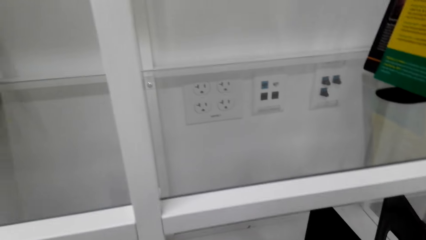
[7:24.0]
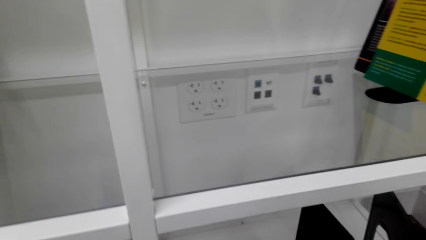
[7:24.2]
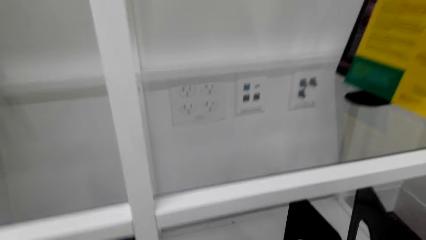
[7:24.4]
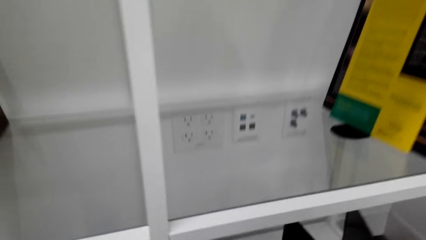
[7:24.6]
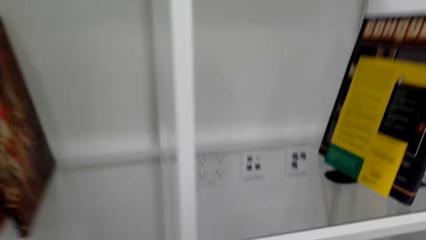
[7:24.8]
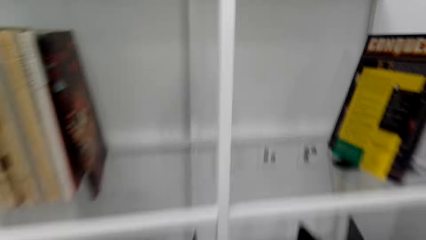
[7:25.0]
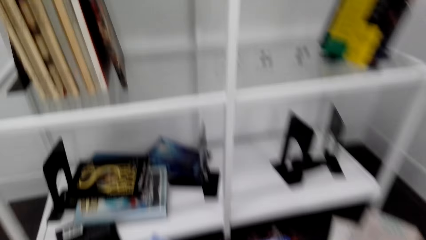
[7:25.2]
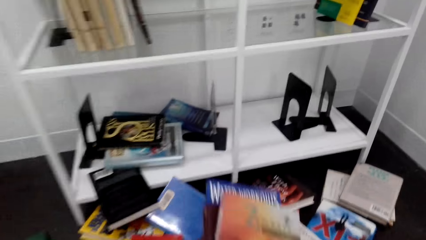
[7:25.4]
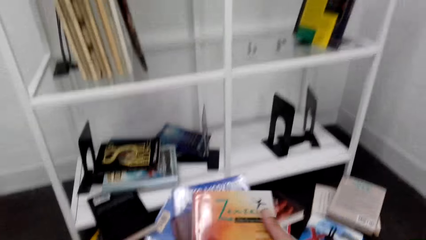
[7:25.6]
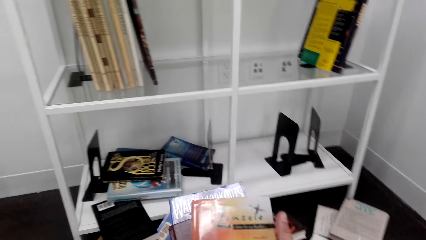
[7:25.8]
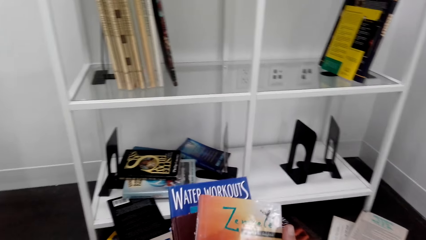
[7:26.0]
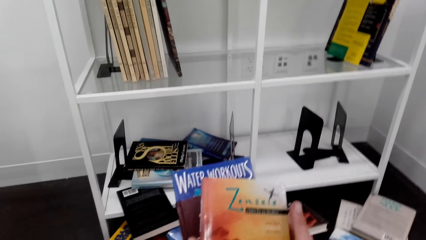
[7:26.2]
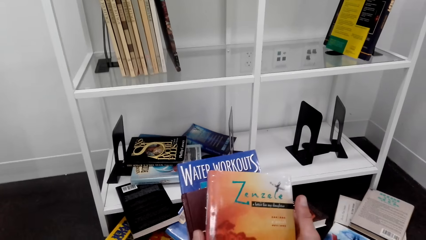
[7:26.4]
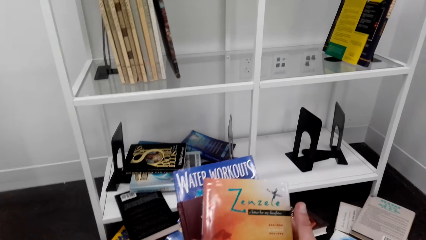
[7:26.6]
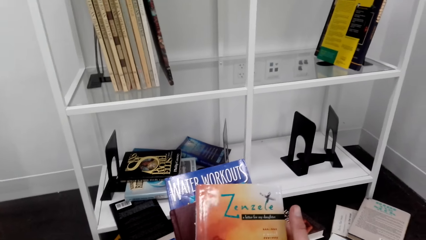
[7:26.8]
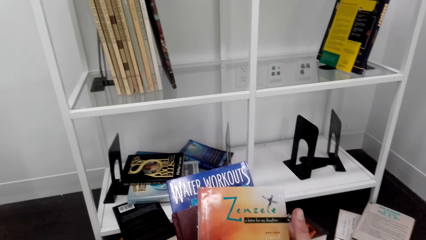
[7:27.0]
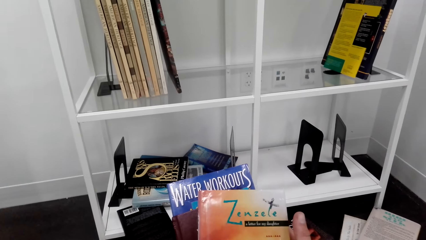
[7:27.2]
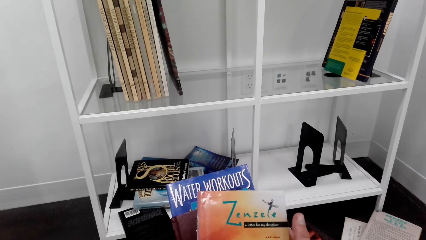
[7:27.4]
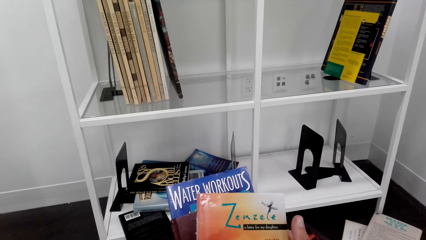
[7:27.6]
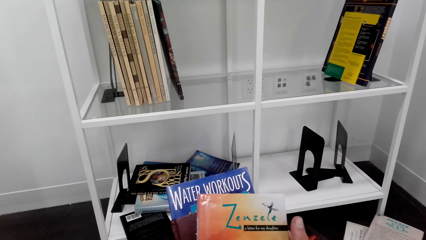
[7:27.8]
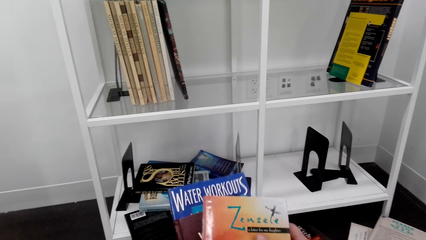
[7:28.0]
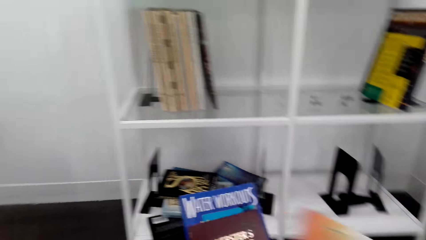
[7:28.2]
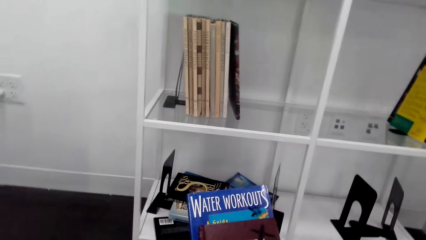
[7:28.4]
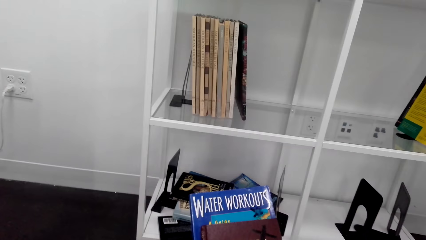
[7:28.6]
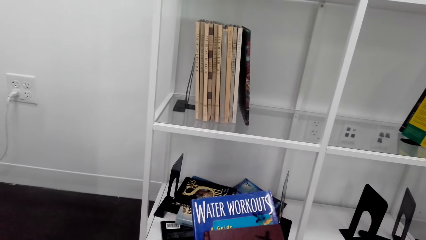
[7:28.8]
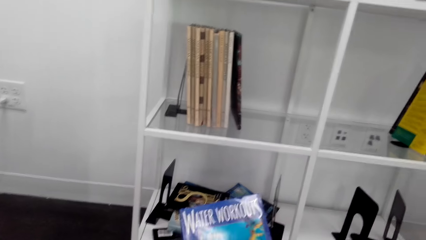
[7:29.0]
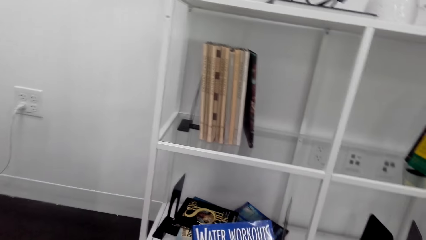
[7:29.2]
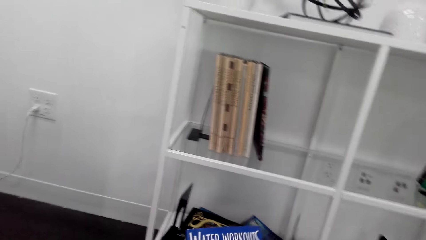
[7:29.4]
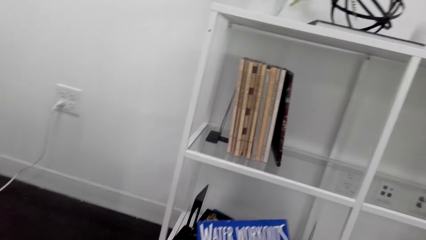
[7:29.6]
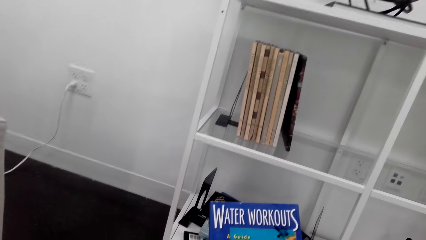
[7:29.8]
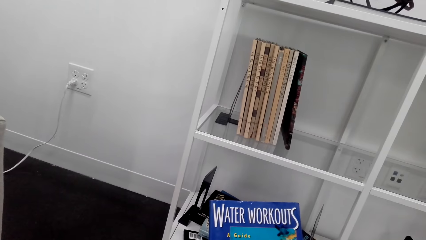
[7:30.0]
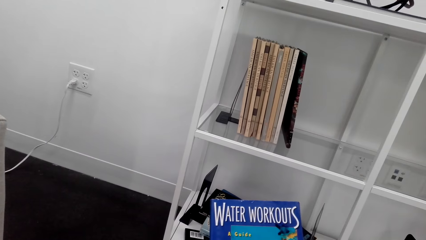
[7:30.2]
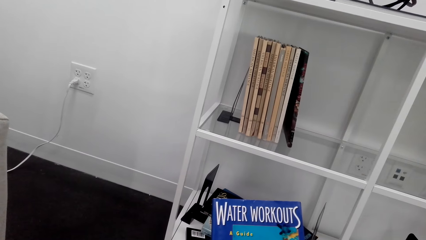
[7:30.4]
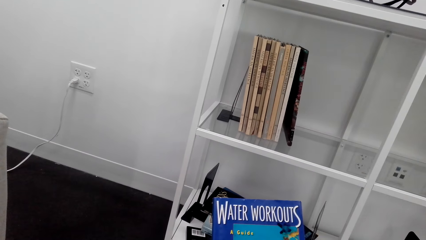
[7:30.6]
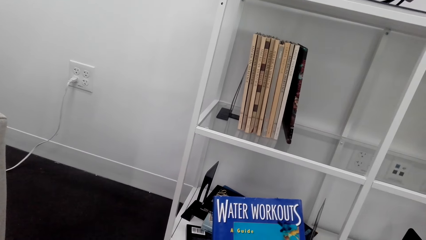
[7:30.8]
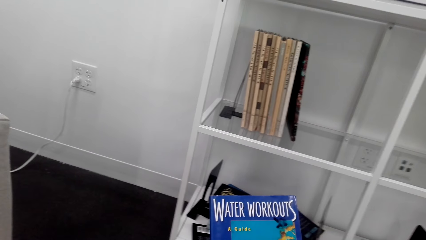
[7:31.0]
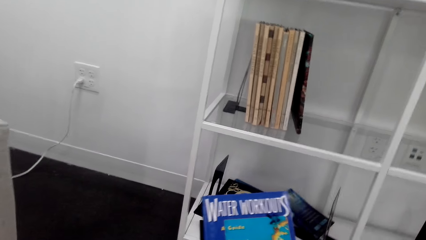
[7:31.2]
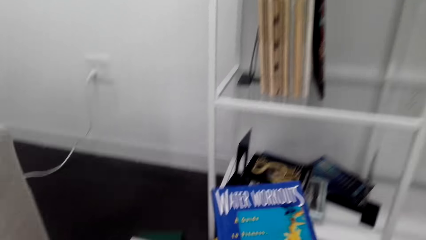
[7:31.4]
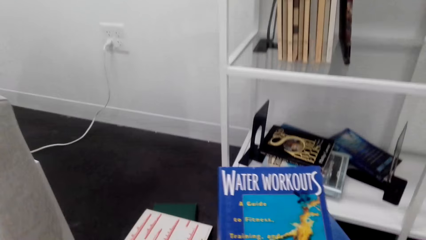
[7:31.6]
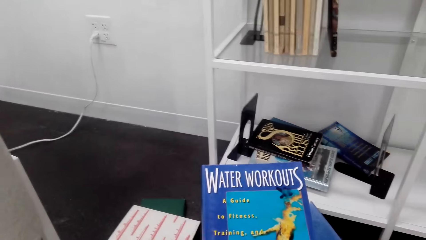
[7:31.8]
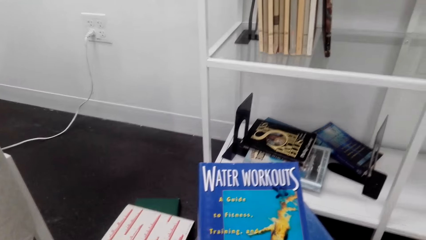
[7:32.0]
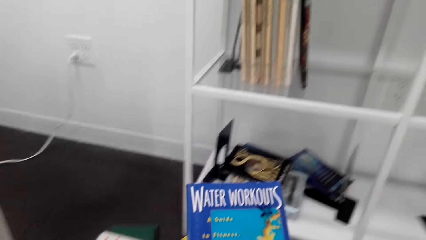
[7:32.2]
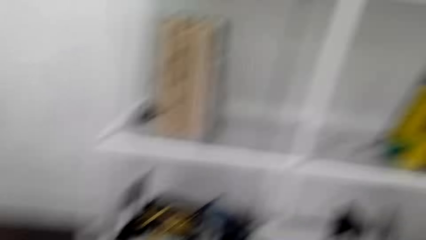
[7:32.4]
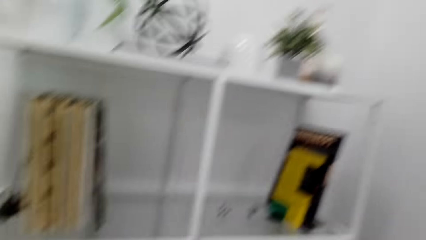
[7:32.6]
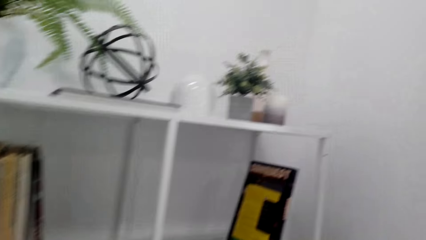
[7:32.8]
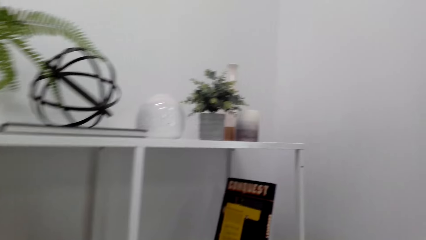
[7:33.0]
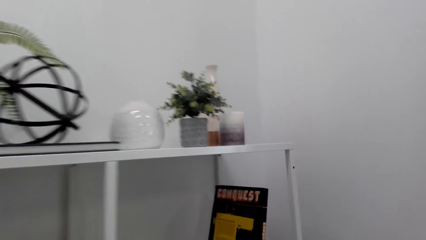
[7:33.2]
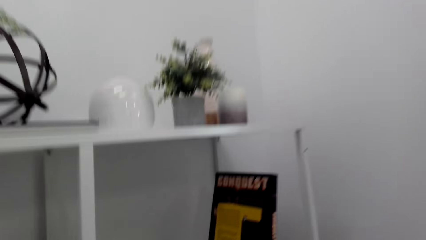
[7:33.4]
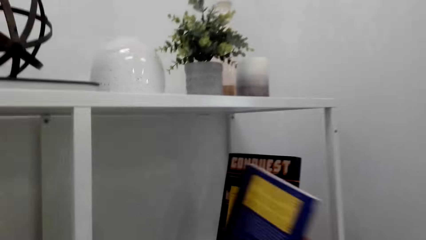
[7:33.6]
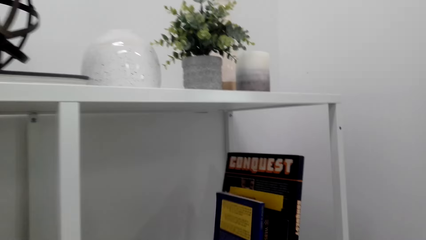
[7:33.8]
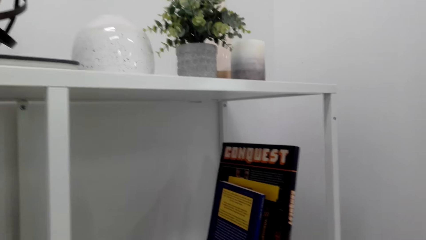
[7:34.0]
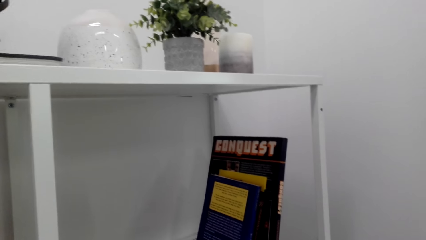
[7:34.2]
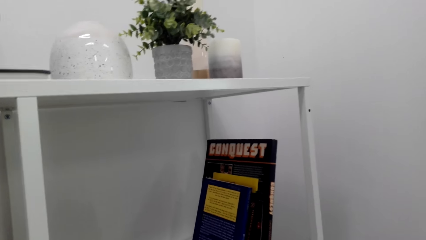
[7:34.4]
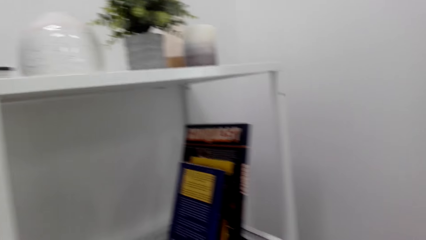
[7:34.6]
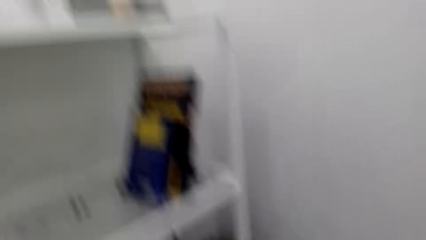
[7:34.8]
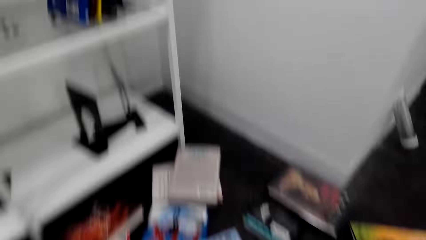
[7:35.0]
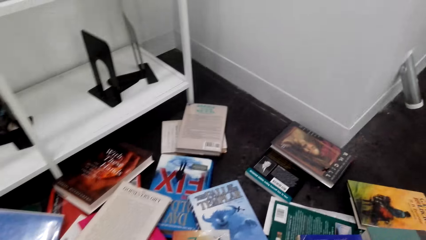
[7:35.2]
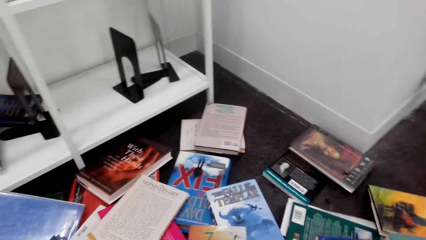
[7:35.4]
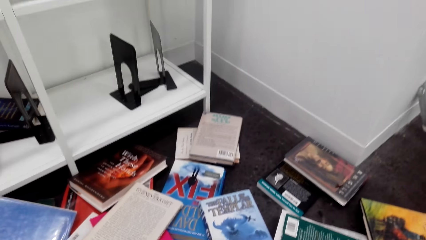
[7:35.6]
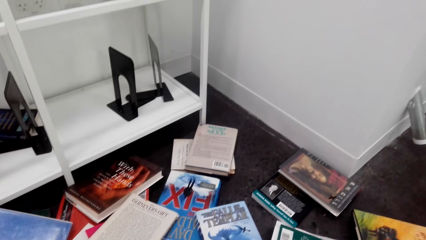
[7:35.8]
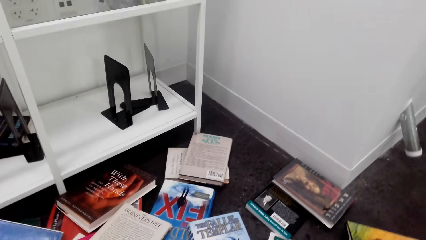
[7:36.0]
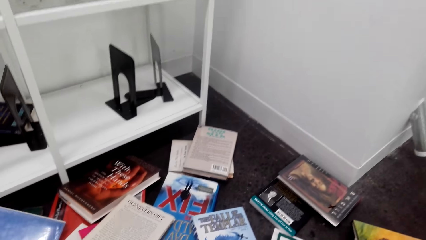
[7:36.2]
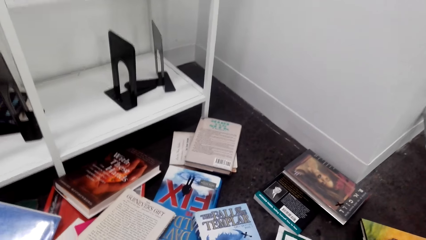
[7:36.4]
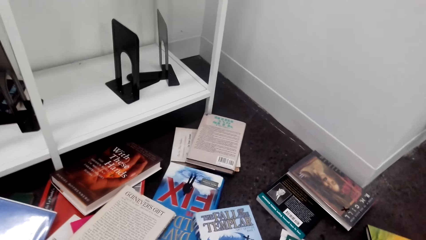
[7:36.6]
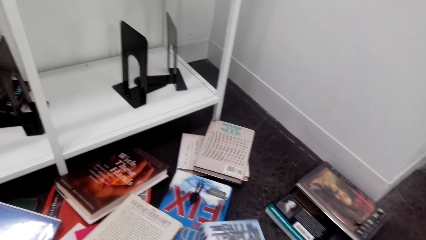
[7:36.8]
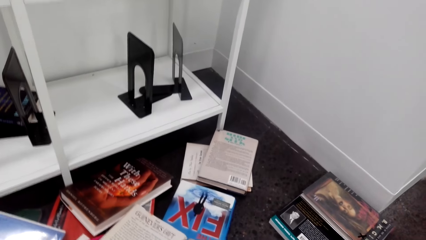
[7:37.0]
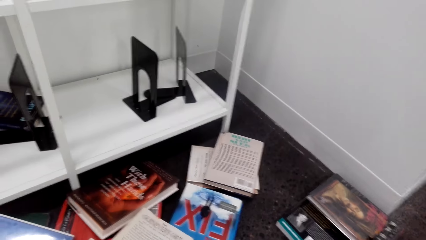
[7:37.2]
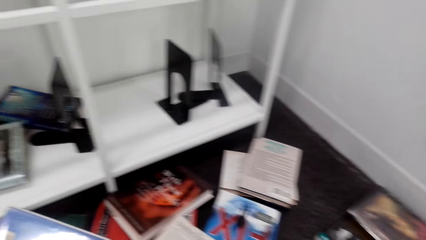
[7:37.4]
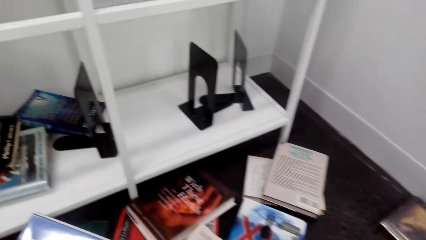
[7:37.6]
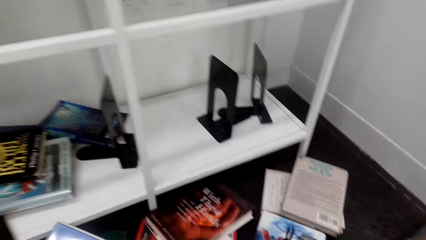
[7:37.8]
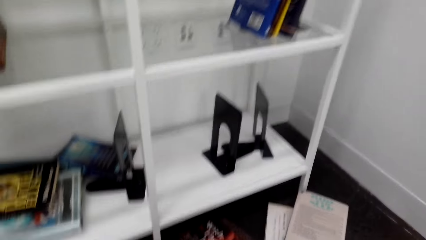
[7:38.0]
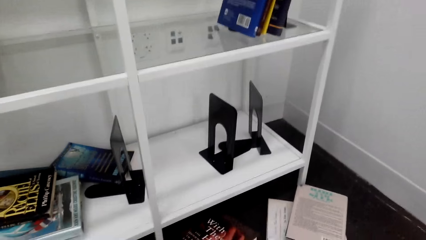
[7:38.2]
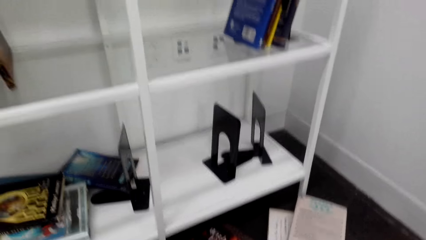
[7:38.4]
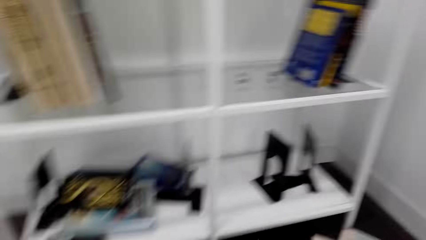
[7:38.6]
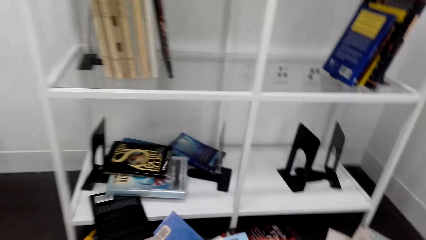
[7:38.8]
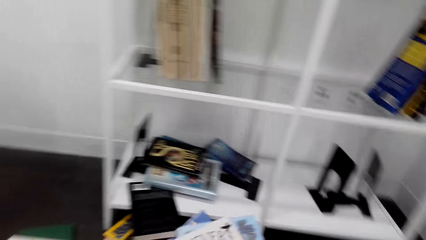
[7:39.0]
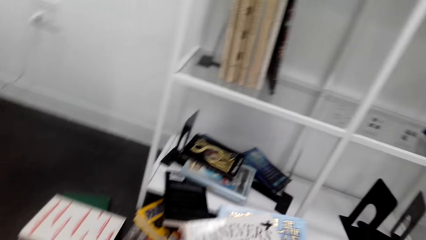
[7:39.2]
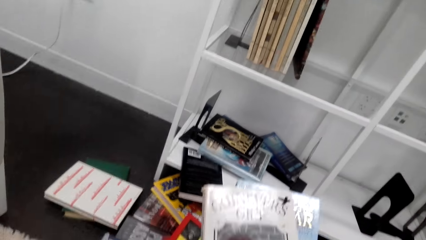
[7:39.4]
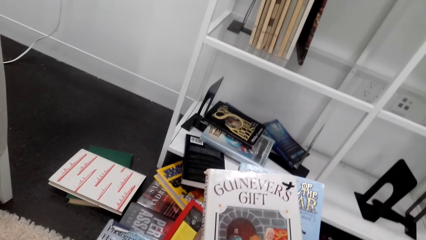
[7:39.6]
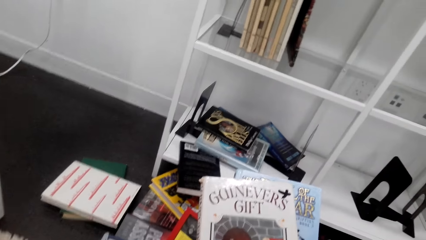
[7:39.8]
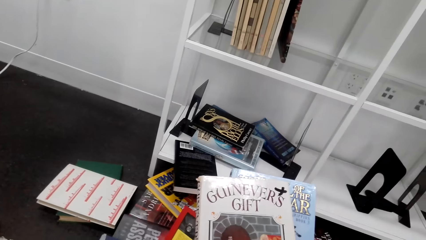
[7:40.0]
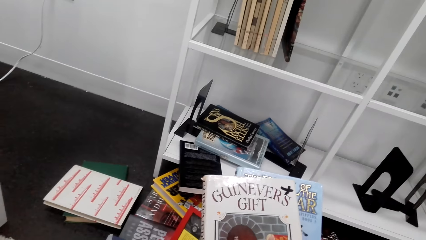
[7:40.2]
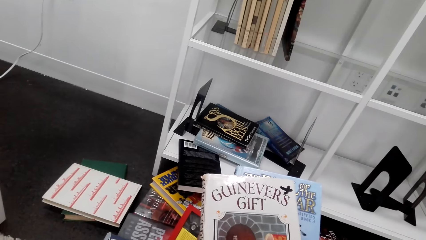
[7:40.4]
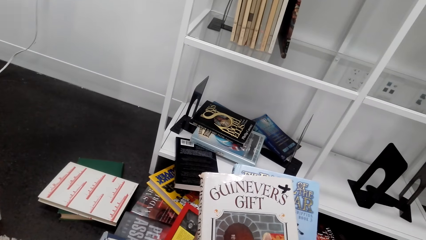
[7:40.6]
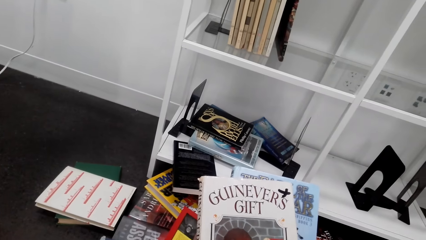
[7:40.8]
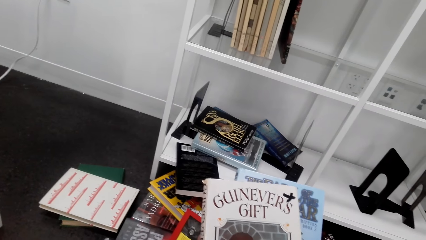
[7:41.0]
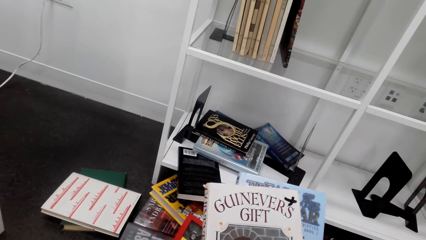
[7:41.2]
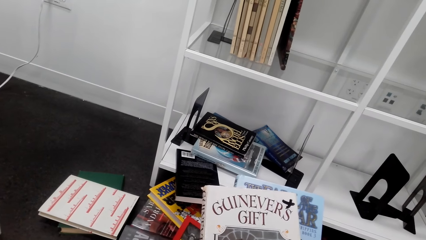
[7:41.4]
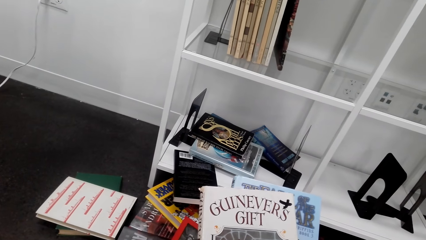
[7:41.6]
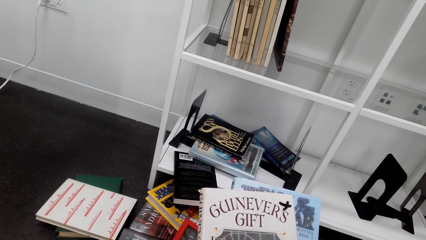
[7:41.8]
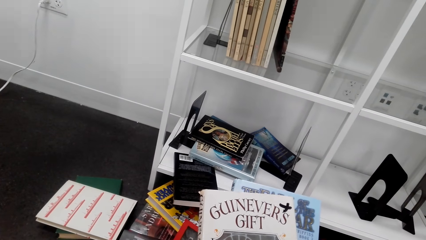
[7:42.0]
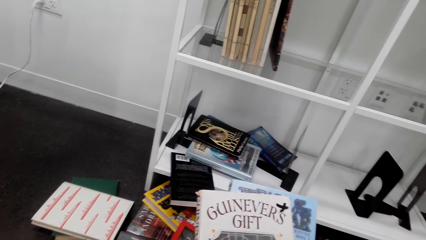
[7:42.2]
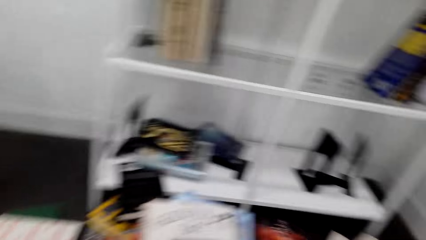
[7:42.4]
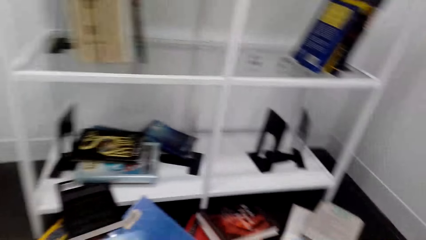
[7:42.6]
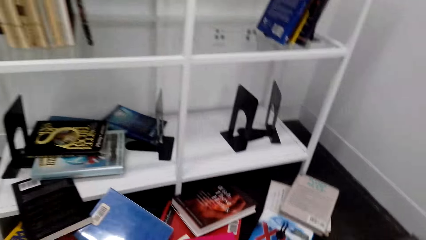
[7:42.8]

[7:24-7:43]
The camera wearer reads the book covers. They pick another book. They look on the books. They place the book on the bookshelf. They pick books. They read the book covers.
